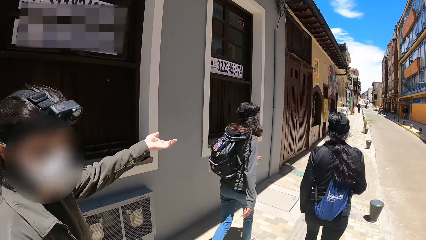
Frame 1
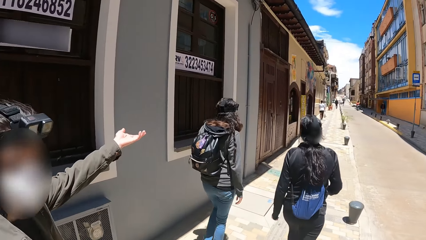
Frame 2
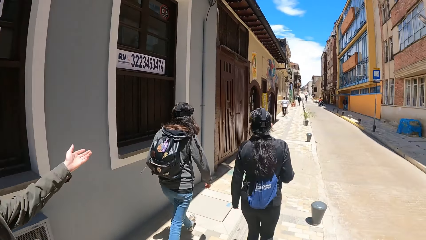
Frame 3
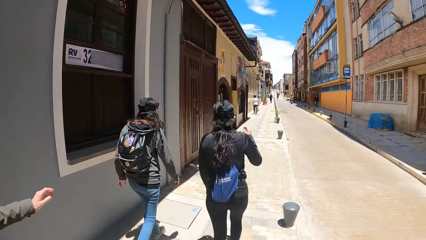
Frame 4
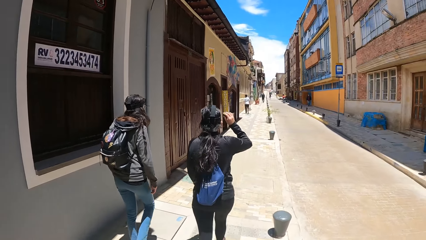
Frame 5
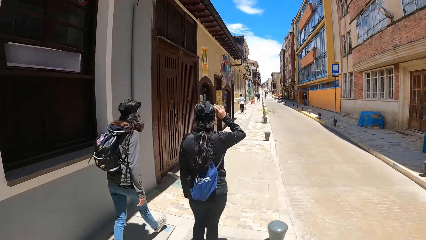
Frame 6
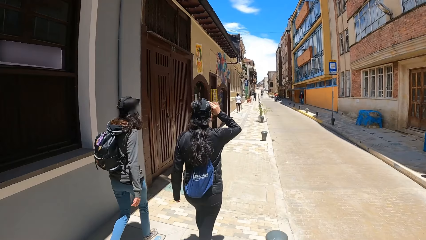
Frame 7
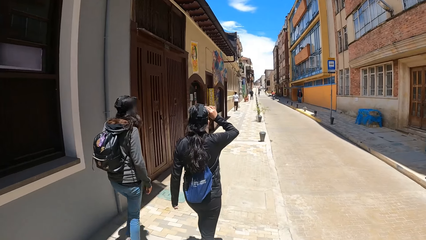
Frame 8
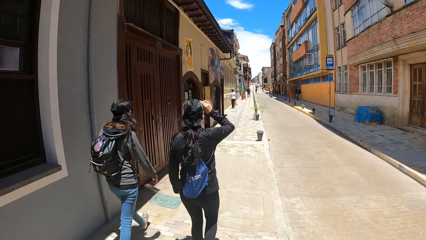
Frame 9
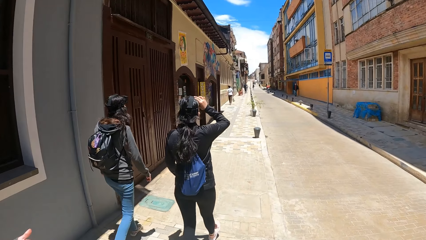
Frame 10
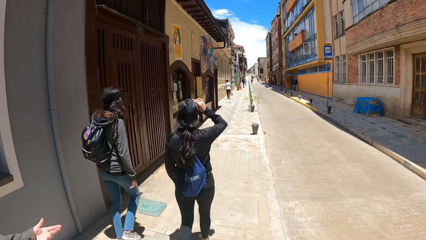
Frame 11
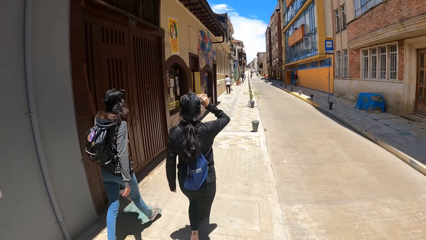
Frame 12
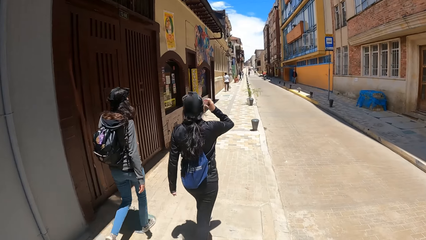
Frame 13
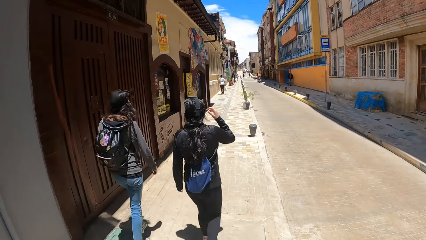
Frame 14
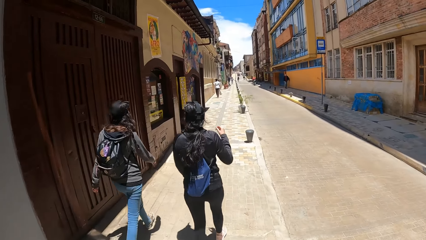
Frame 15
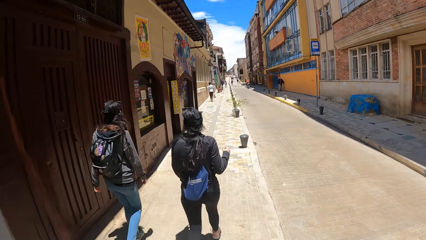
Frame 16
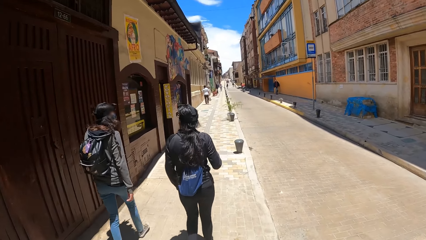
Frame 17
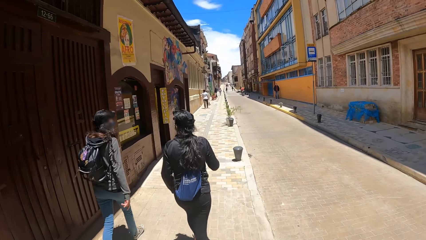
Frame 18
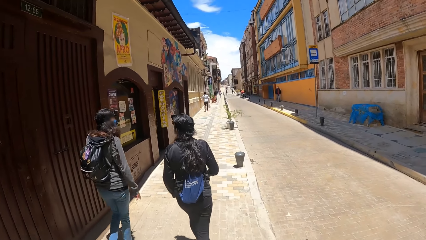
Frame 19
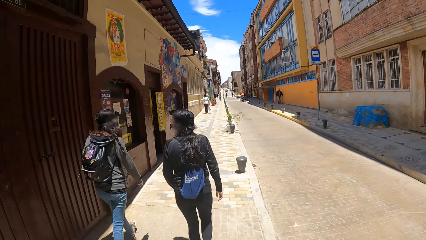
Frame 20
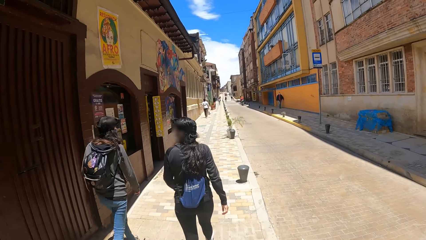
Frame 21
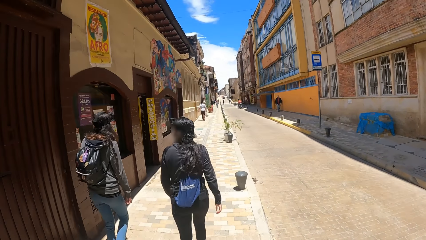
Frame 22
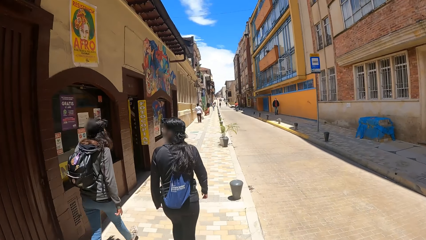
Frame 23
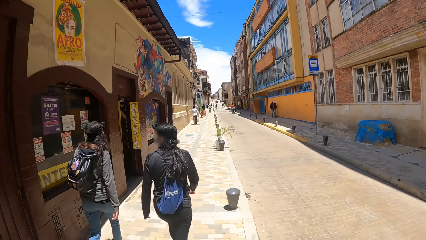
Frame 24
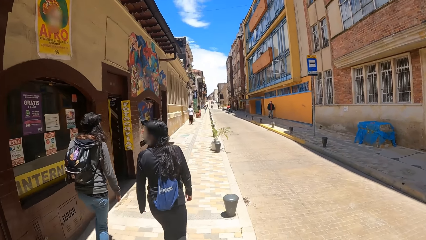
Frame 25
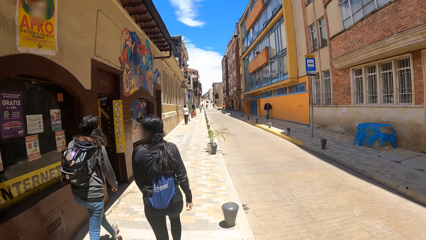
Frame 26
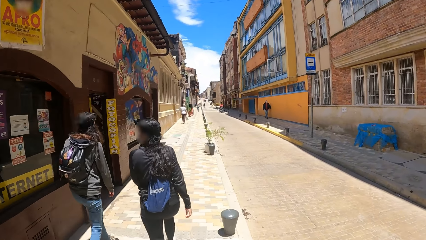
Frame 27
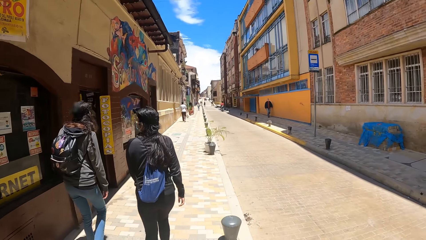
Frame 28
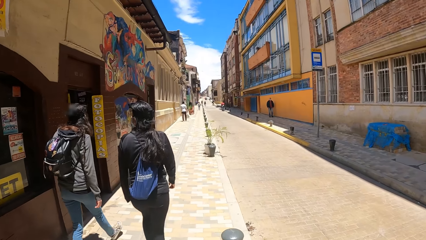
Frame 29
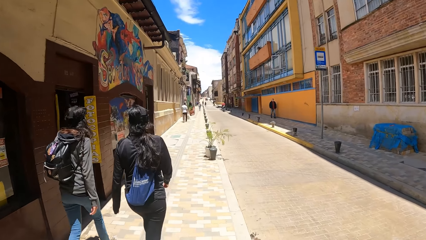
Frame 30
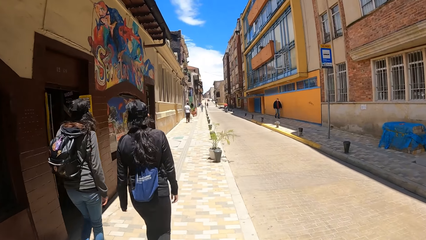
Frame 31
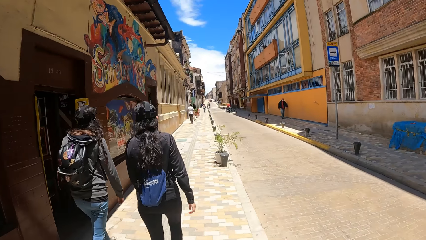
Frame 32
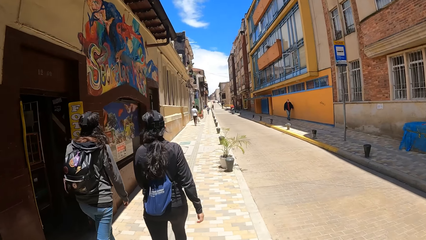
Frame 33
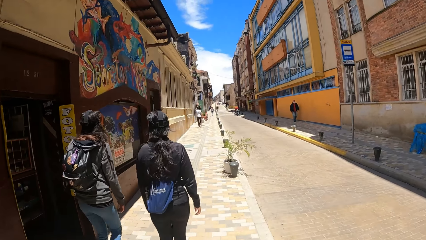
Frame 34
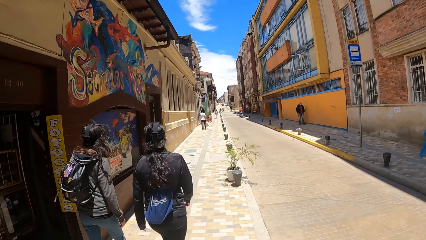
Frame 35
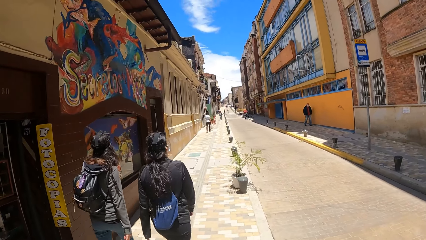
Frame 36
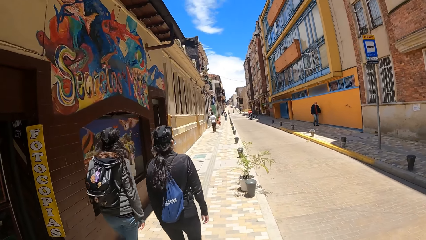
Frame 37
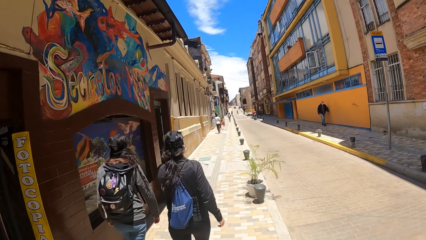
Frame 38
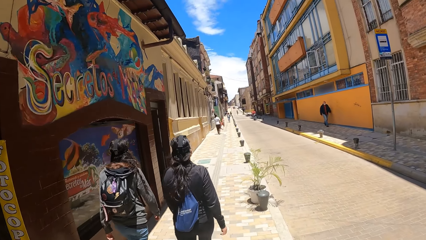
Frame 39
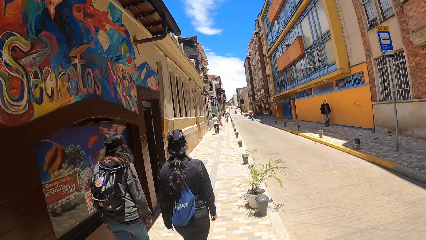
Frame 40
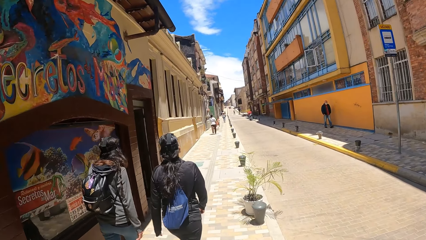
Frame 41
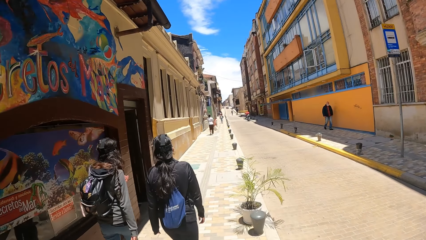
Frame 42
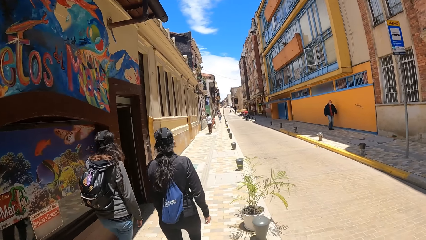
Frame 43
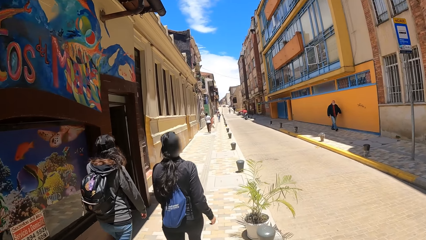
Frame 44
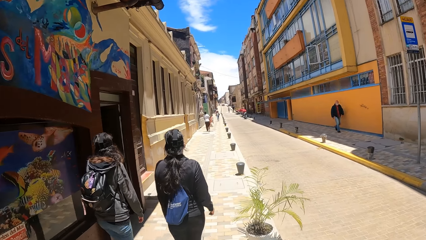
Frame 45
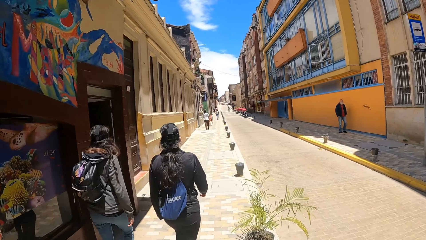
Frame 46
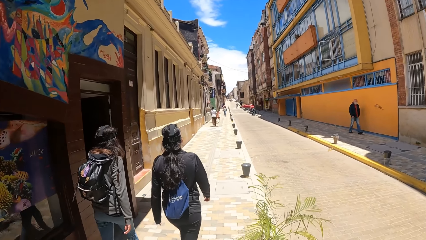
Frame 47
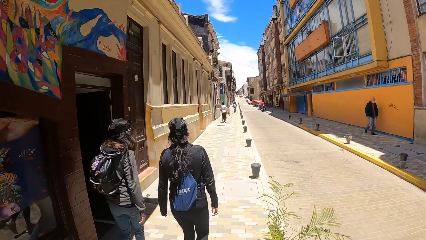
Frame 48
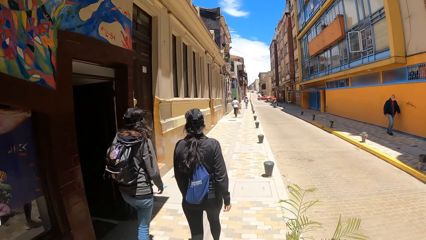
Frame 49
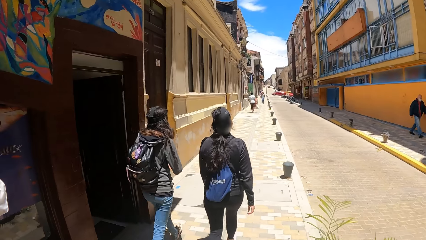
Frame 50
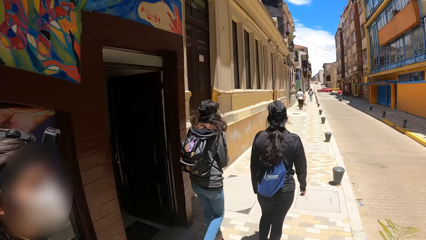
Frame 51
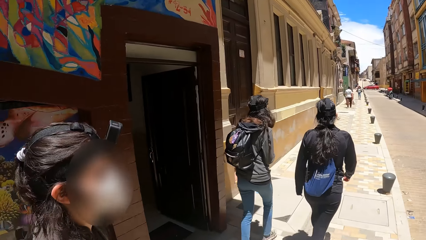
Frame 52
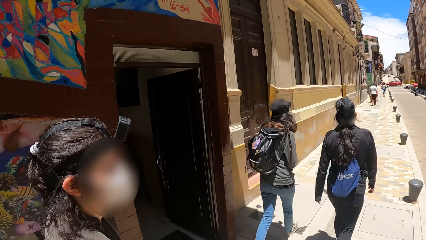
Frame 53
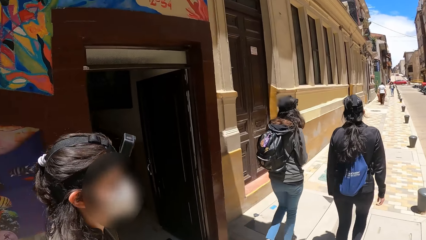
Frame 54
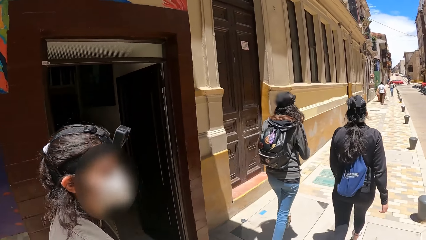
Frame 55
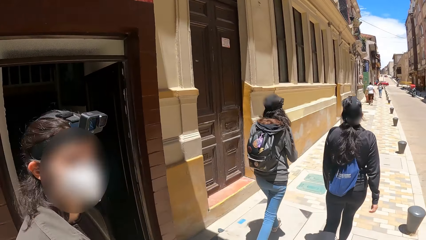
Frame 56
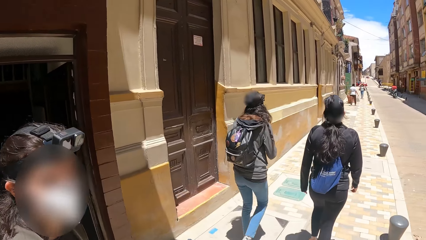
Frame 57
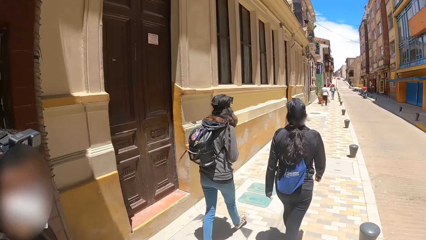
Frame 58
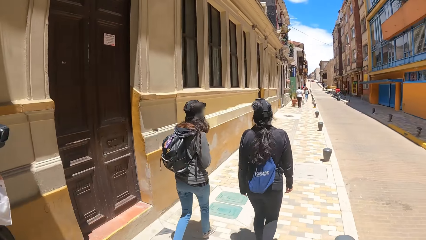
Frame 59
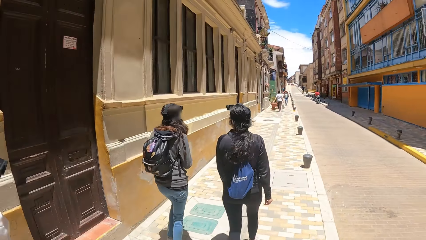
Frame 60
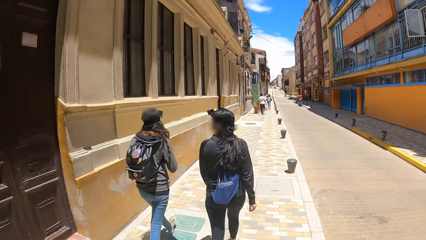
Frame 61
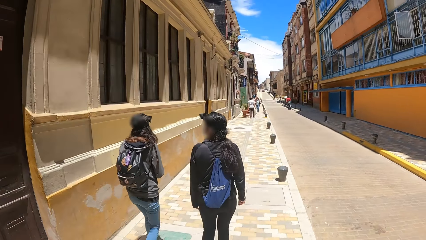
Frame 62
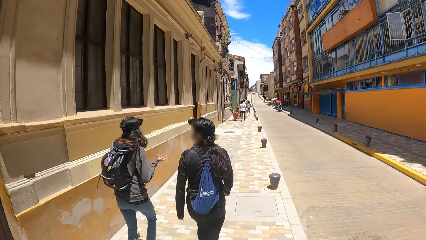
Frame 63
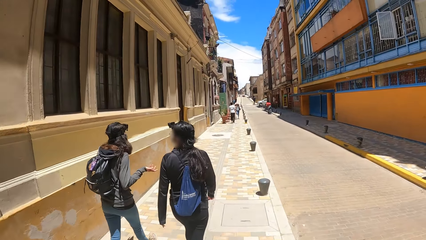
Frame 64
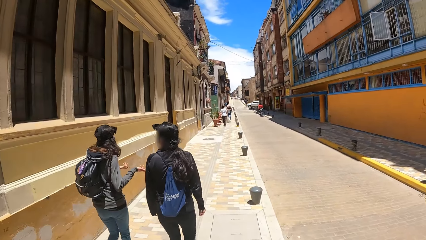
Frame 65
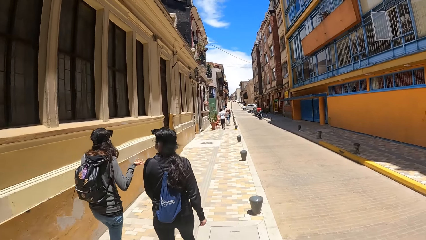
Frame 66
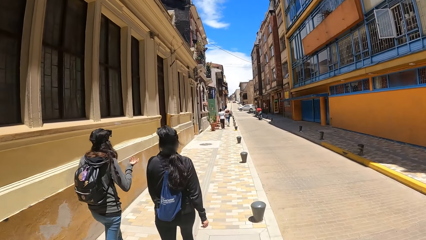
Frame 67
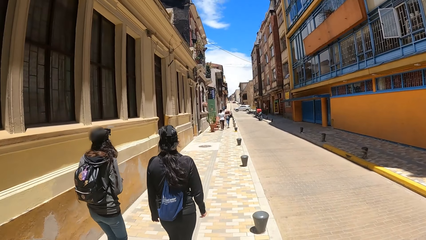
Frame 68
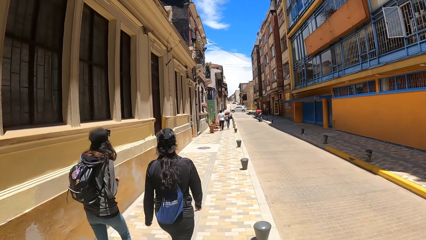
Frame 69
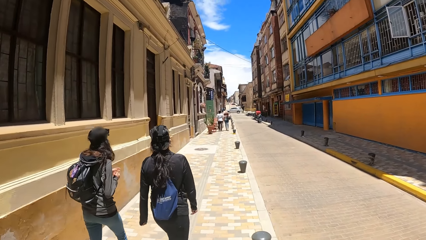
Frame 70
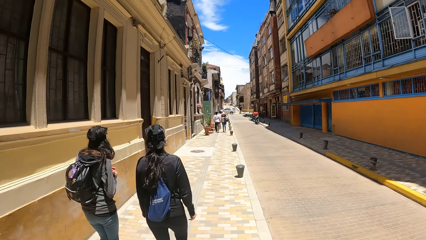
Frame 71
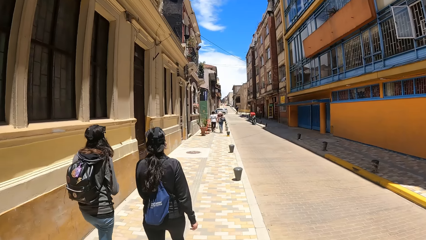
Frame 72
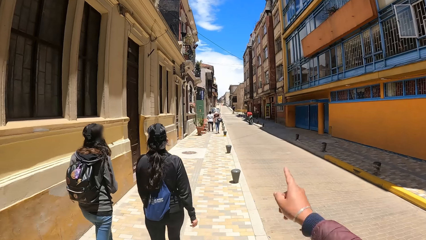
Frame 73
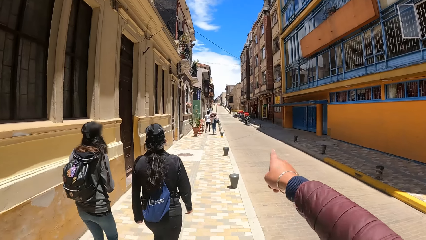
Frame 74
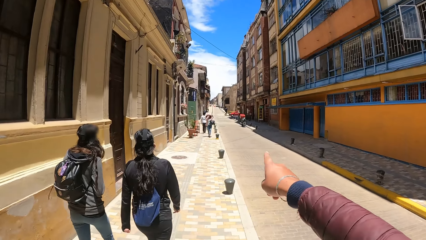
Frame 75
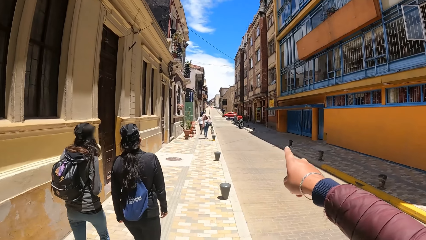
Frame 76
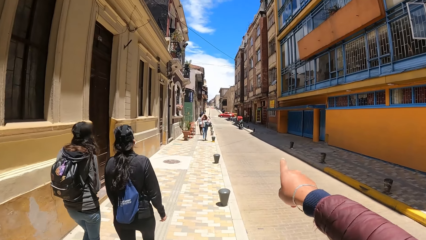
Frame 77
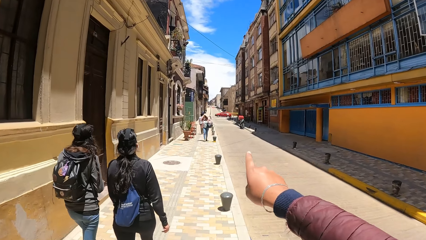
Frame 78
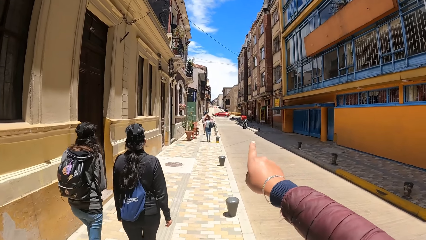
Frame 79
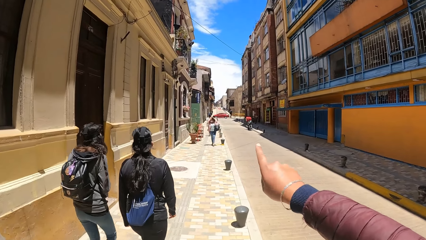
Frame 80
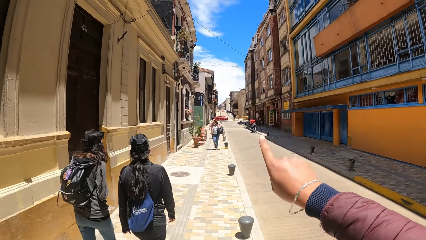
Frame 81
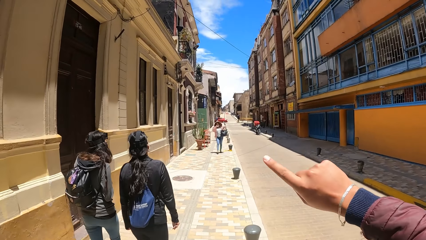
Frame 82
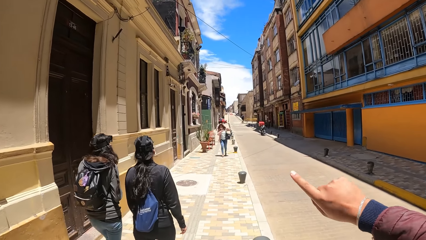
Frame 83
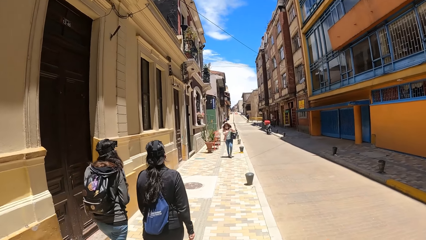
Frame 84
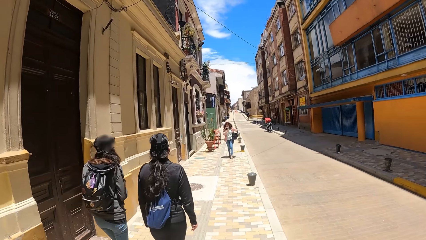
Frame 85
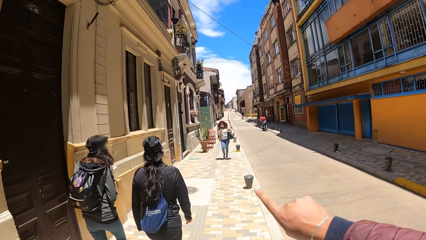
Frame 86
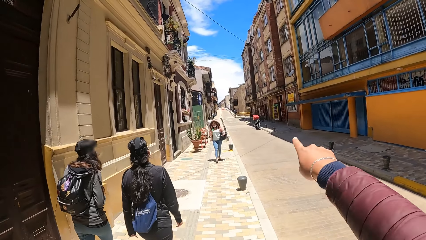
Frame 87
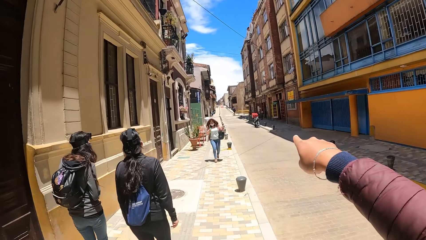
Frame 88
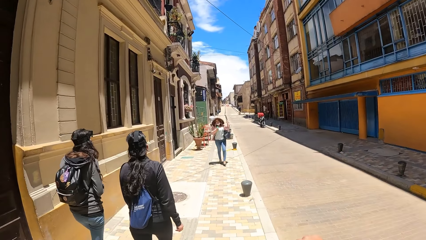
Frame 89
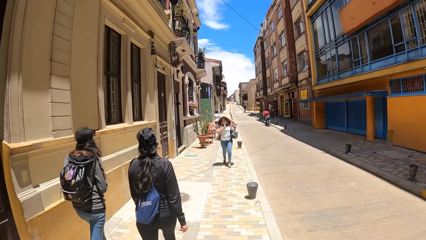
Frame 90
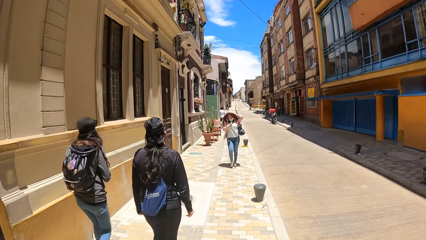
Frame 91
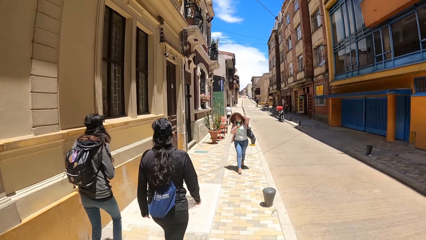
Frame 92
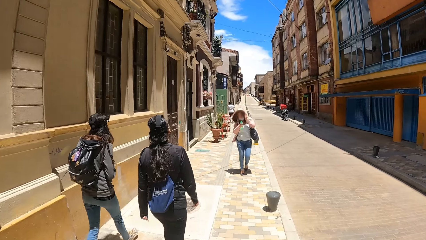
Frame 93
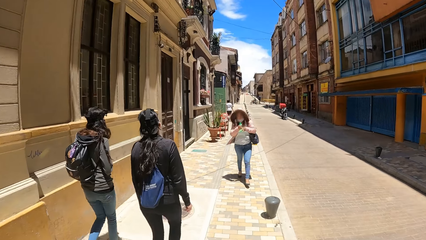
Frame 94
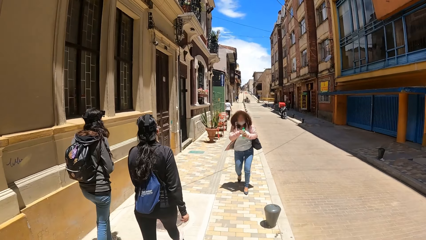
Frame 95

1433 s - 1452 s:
The camera wearer looks around the street. He walks along the street. He moves his hand.
